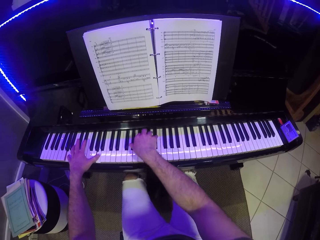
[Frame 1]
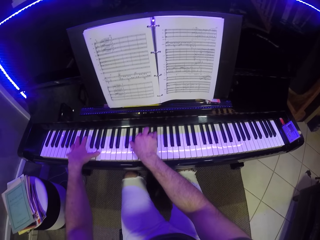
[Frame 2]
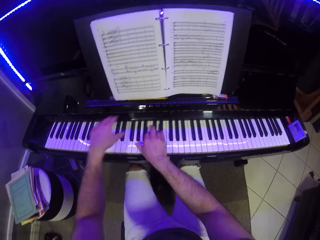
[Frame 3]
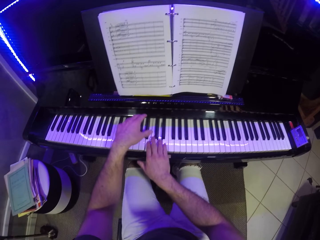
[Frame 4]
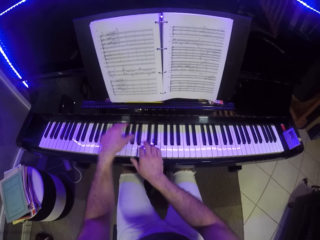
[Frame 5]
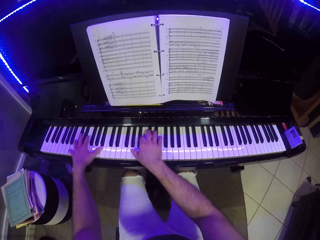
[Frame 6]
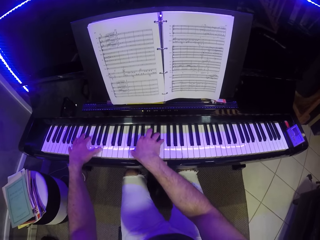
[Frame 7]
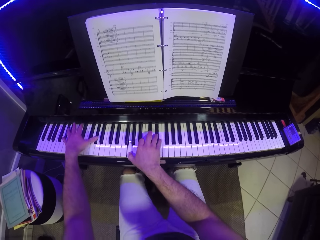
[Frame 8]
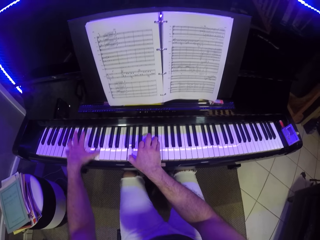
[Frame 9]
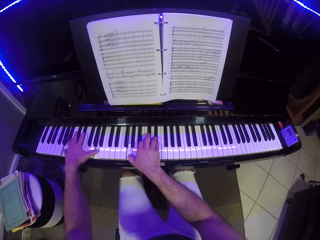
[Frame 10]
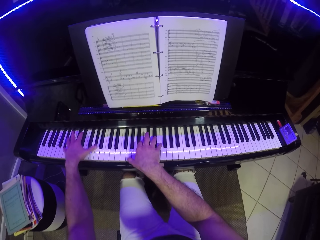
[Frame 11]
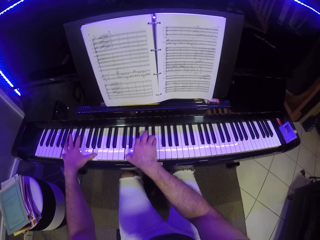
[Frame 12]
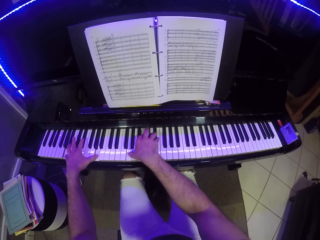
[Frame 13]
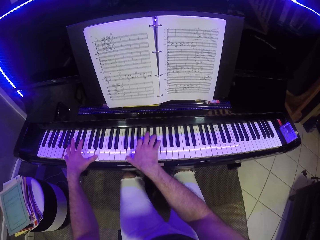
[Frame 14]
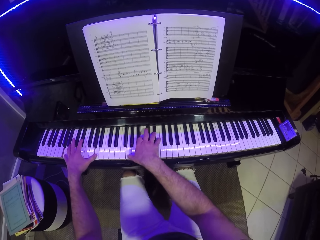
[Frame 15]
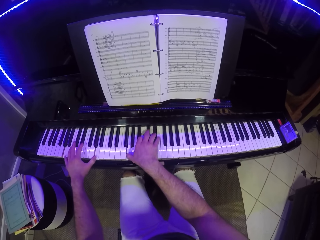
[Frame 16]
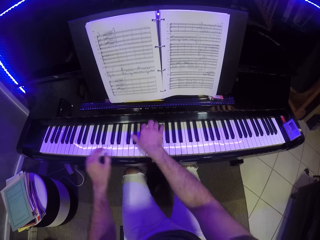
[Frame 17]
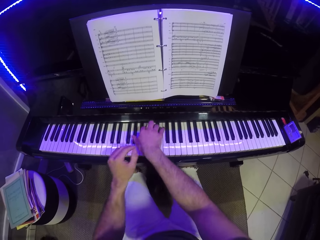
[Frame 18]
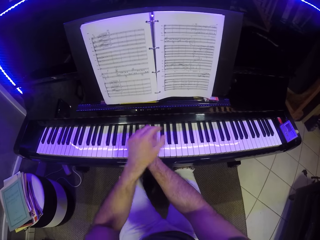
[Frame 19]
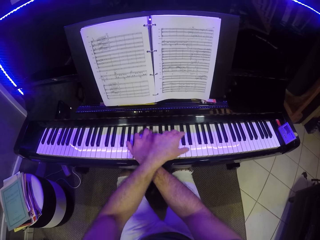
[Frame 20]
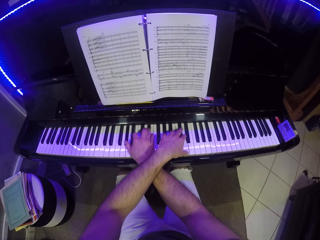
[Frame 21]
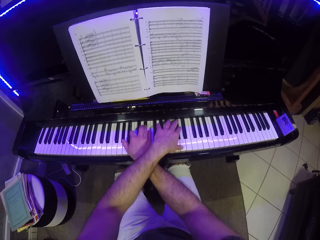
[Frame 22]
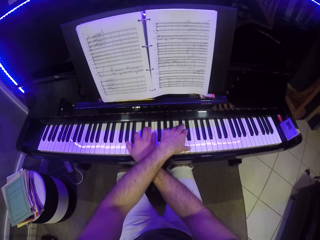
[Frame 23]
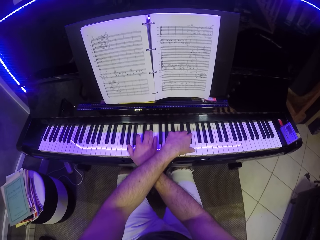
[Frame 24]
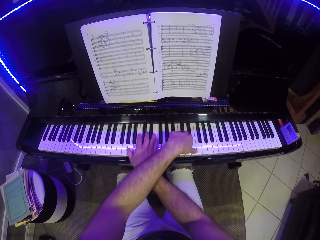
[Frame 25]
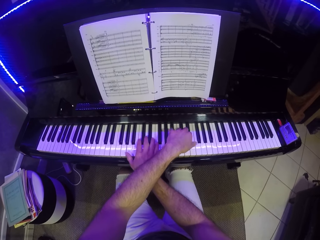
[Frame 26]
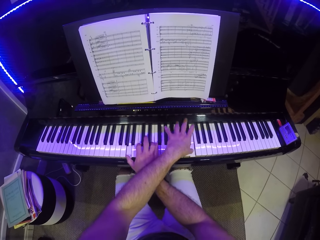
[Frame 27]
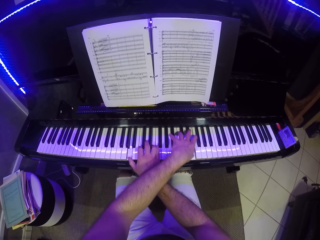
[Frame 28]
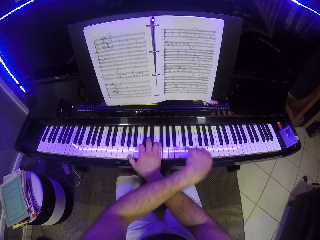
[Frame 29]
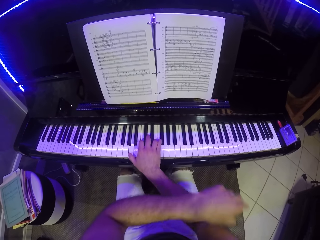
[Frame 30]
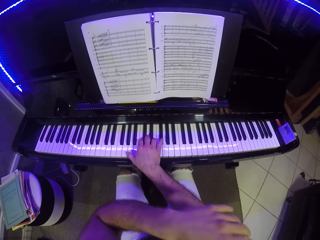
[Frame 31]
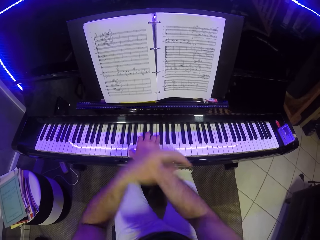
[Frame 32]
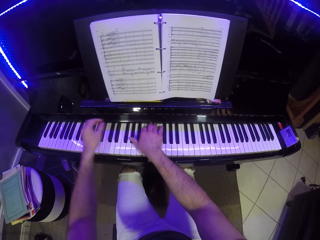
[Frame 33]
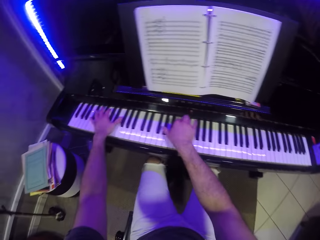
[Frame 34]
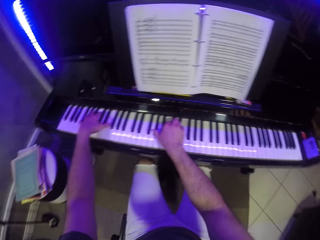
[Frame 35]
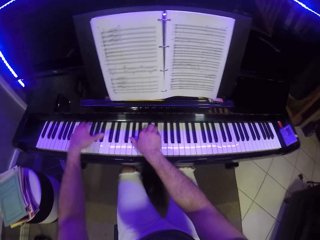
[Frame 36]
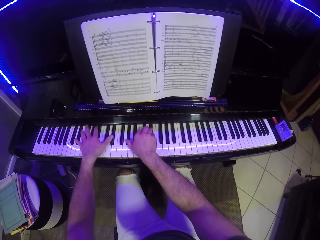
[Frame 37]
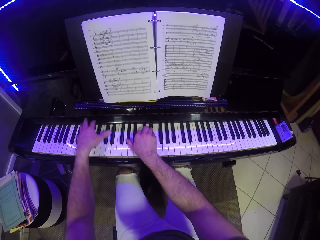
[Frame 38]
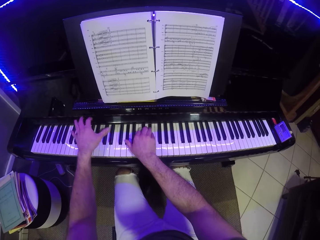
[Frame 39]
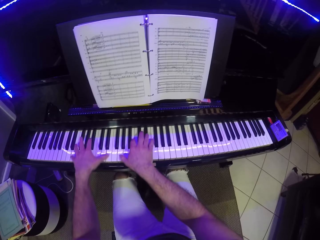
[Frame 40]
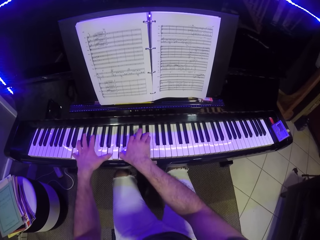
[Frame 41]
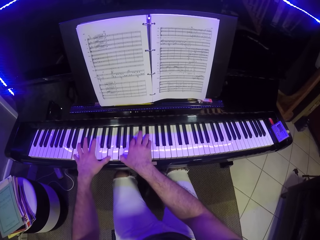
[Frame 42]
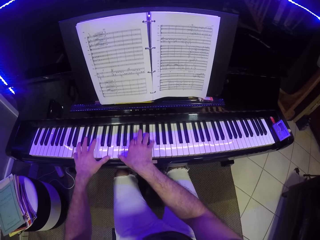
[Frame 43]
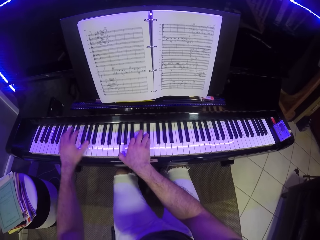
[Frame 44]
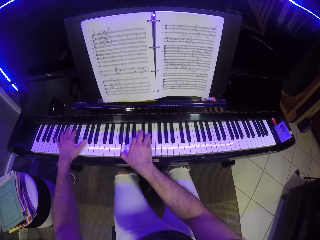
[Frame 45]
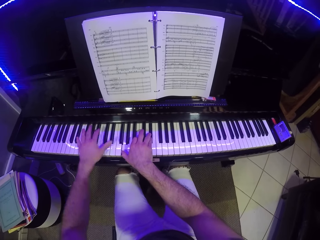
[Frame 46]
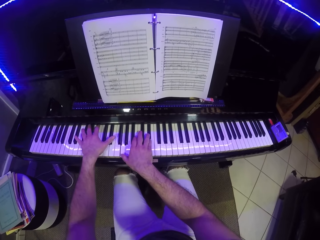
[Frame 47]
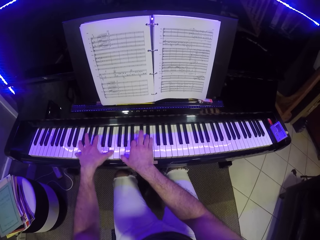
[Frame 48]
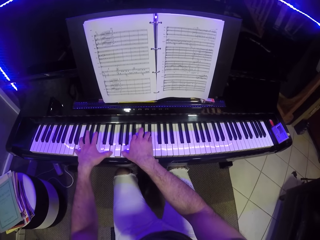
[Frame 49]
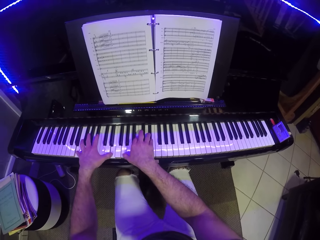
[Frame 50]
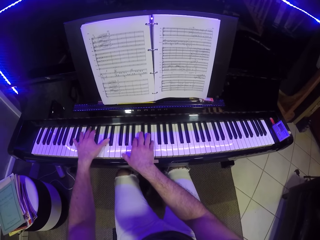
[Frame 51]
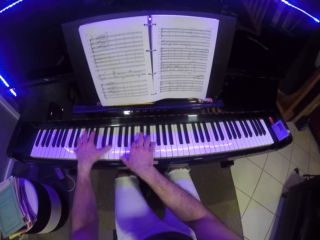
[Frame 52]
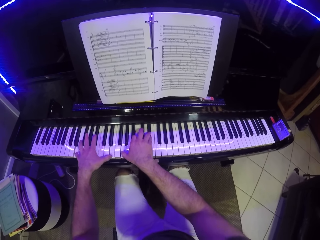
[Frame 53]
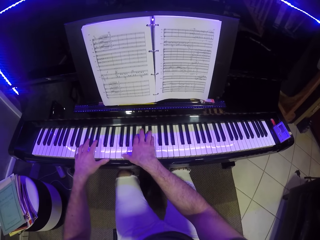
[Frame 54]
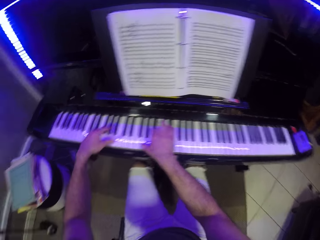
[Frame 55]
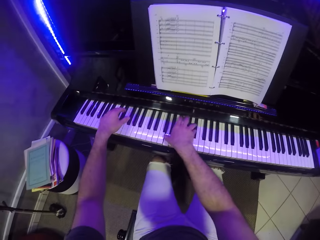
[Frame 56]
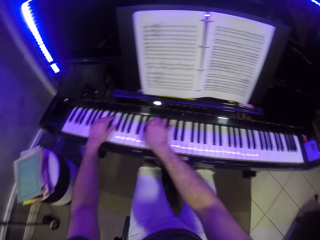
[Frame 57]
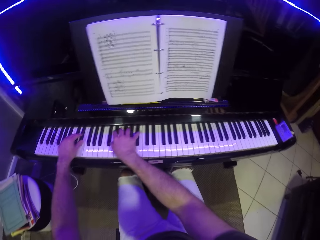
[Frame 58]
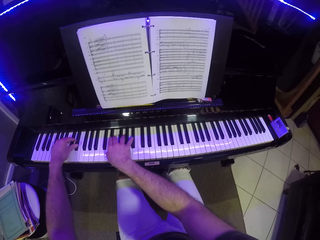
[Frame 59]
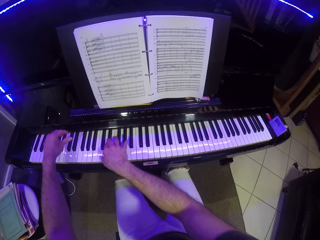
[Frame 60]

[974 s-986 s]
The camera wearer plays the piano with his right hand. He plays the piano with both hands.

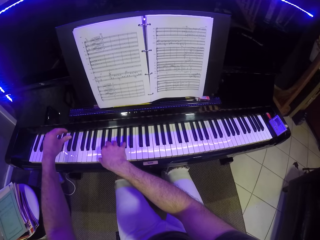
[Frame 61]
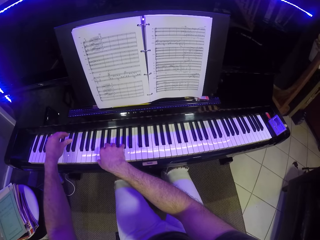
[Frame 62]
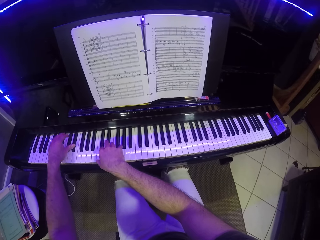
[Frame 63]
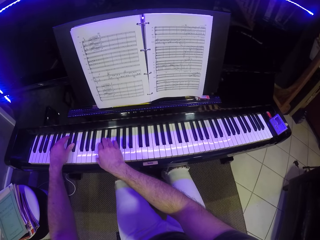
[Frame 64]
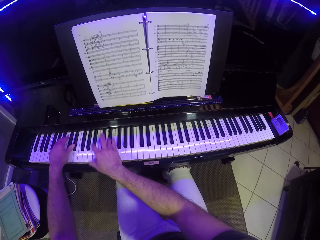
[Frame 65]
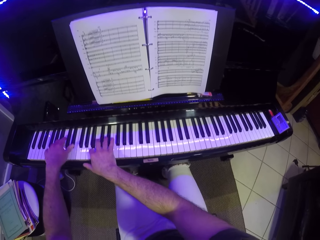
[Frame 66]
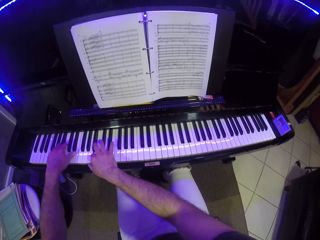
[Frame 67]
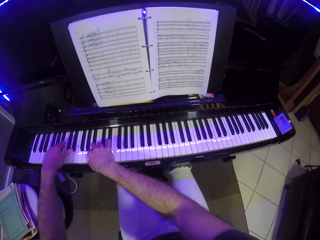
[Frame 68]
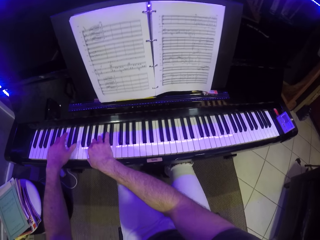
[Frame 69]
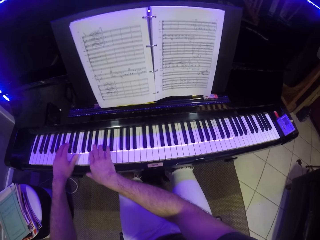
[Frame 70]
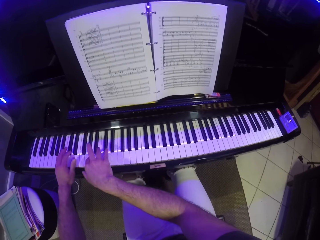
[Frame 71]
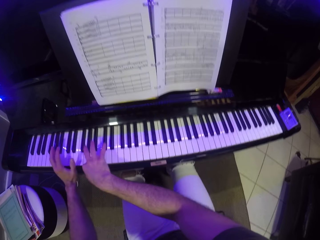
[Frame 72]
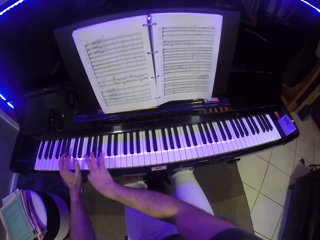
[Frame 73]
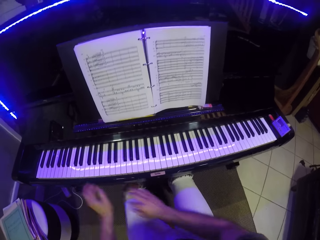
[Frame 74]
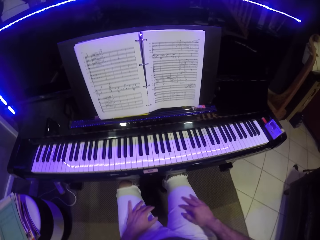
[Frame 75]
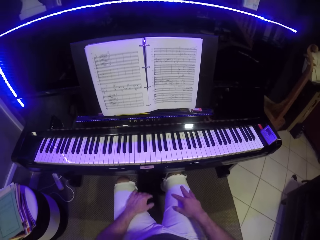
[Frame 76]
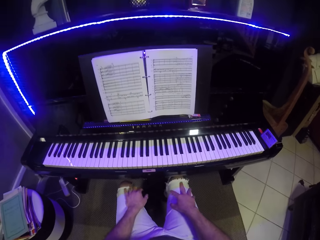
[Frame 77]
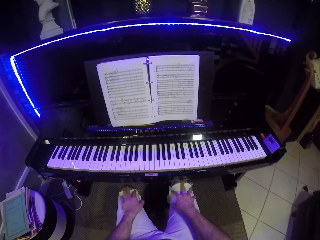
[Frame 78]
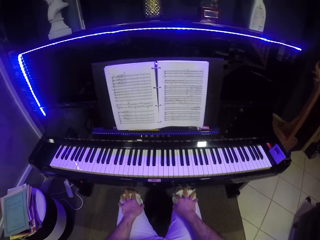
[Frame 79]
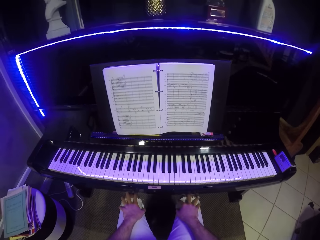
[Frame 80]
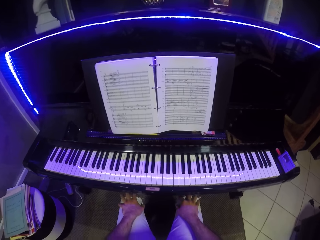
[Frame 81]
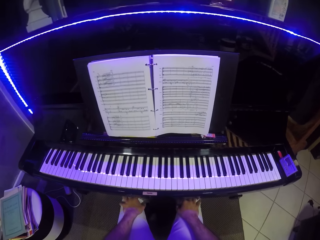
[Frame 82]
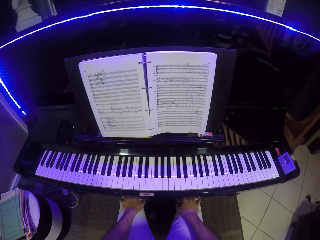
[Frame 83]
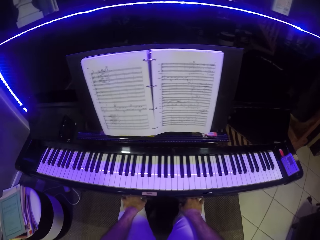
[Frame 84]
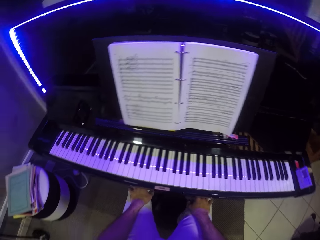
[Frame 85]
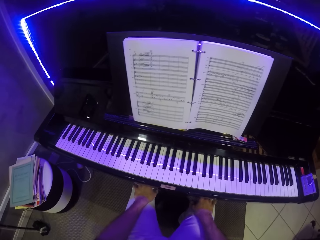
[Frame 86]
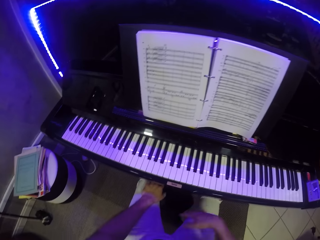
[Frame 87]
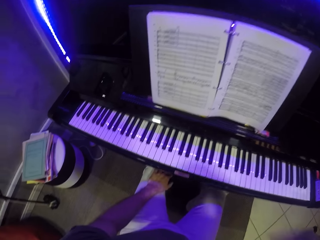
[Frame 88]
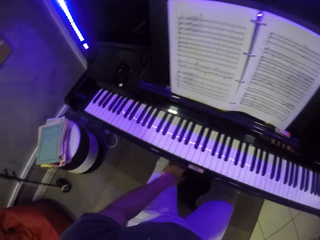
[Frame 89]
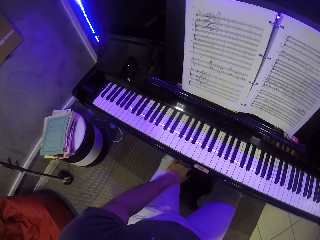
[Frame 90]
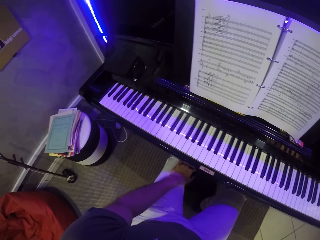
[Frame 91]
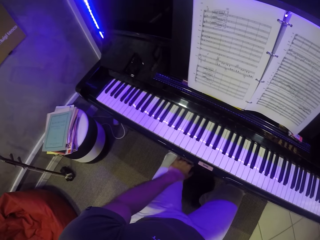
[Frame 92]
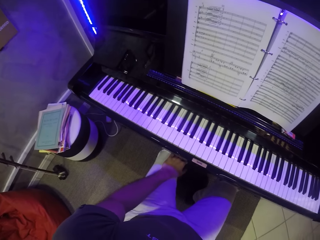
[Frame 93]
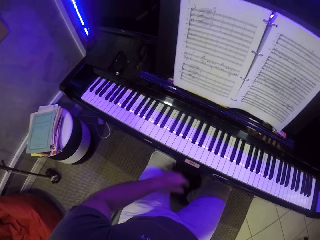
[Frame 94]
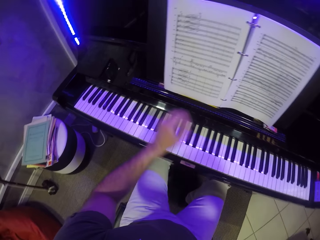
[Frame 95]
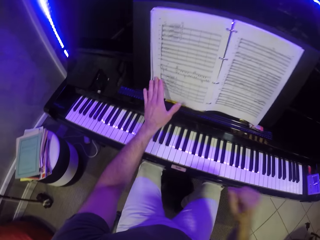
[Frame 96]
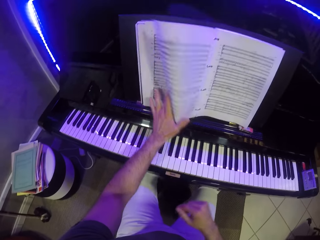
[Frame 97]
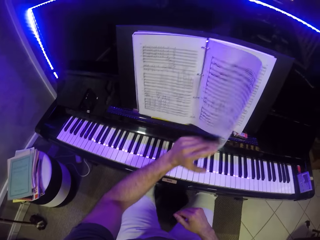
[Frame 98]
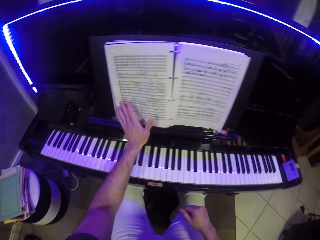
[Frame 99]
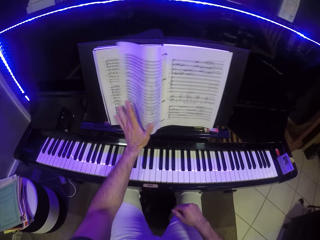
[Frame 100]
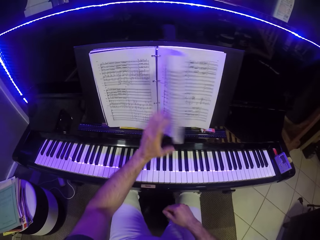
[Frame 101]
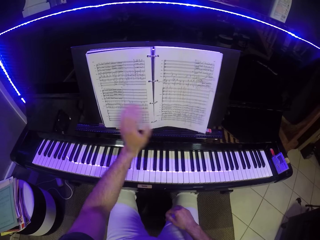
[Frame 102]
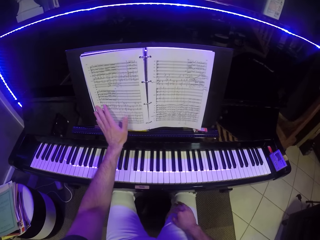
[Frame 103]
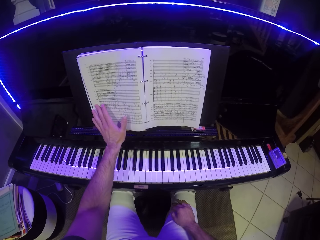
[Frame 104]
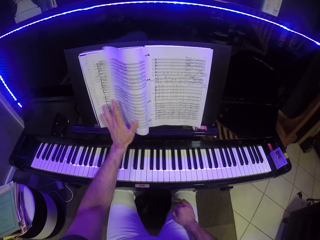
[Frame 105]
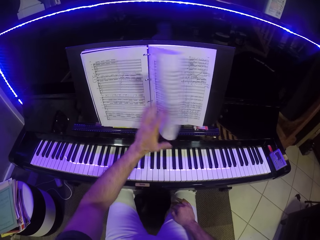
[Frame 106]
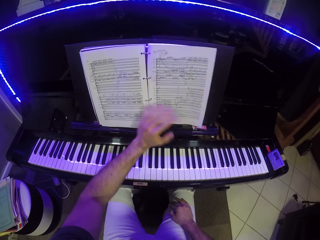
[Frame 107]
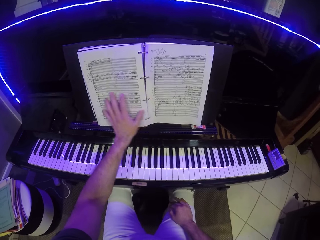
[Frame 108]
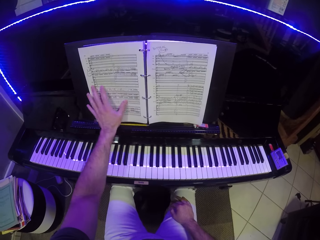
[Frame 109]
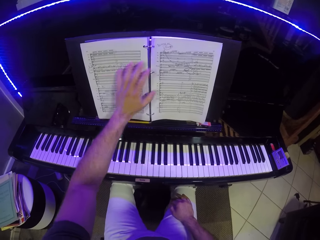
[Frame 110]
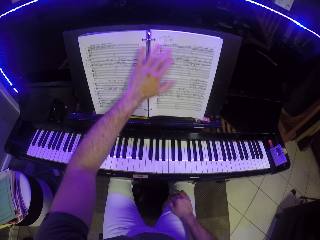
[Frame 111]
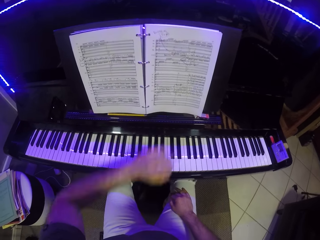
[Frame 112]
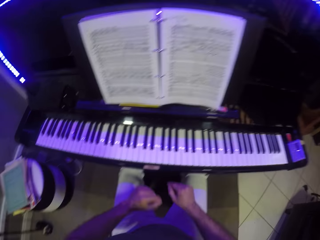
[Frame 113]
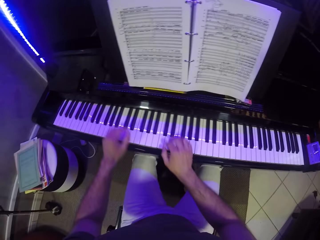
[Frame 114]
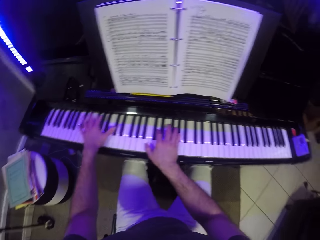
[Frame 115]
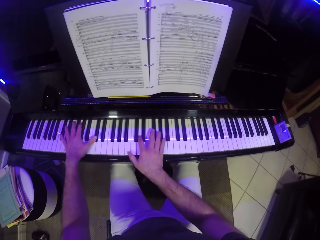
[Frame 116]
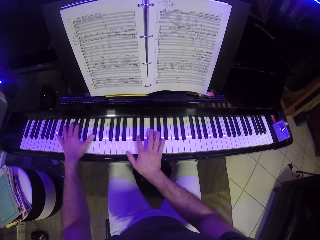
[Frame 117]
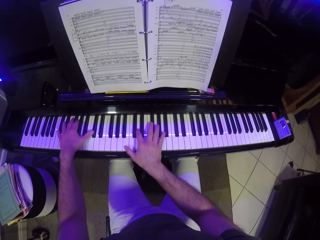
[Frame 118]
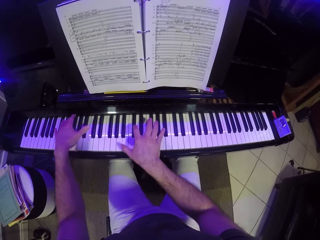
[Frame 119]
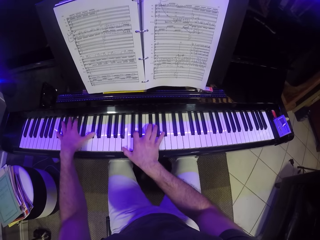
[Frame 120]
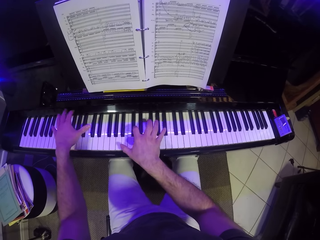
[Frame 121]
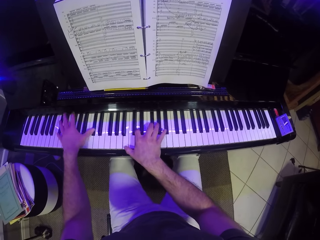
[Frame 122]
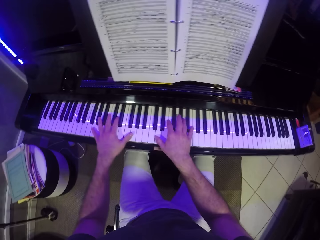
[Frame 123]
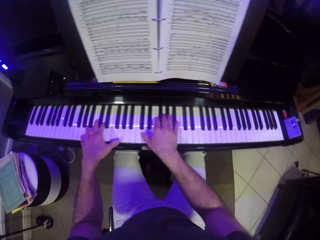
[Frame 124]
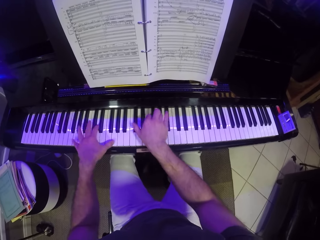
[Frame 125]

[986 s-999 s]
The camera wearer places both hands on his laps. He touches his head camera with his right hand. He flips the piano book with his left hand. He plays the piano with both hands.
